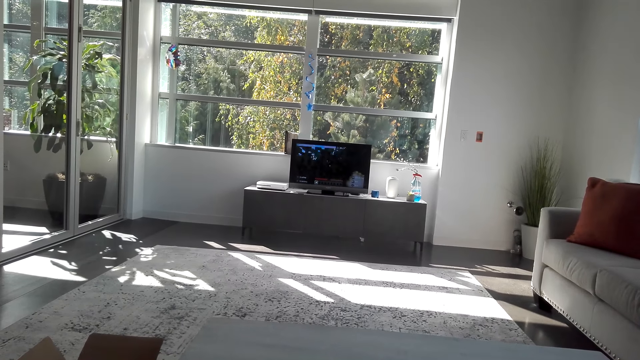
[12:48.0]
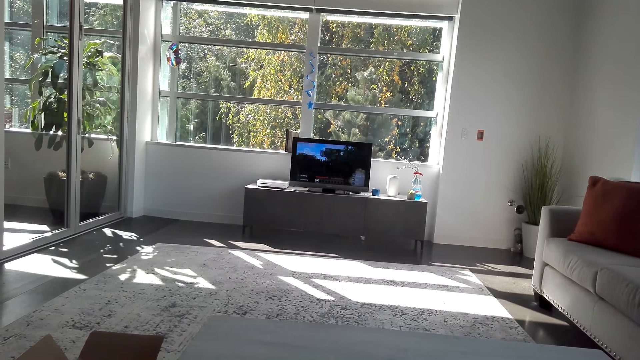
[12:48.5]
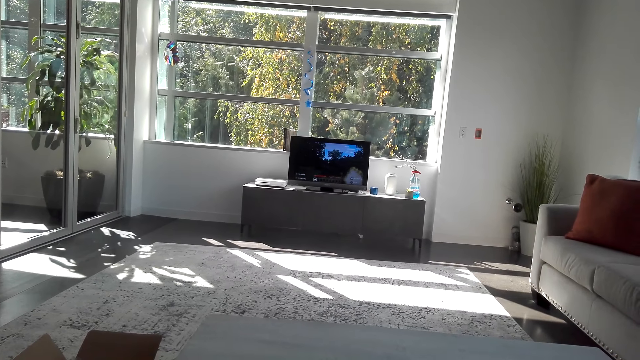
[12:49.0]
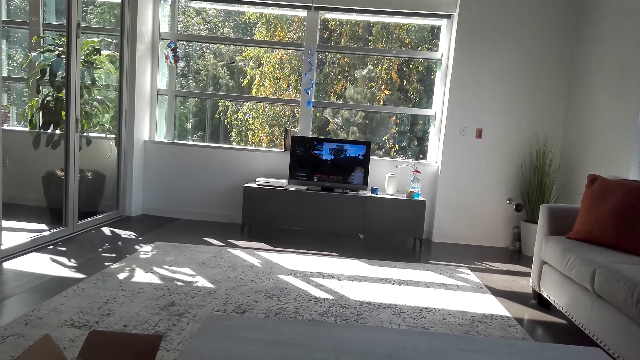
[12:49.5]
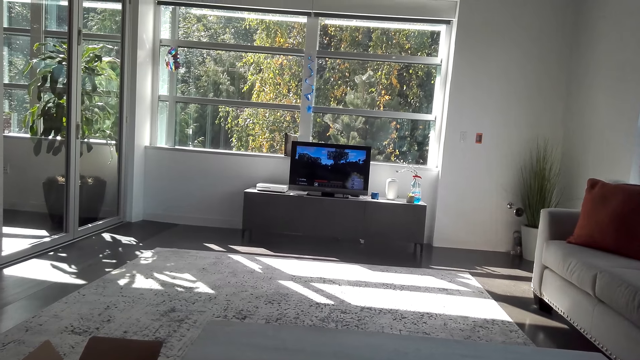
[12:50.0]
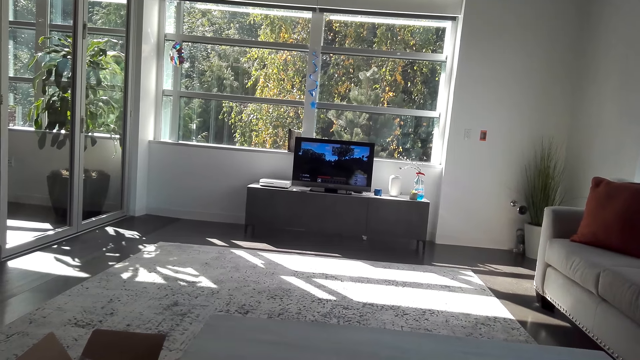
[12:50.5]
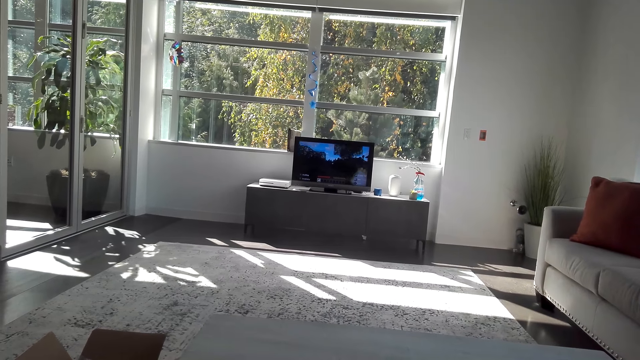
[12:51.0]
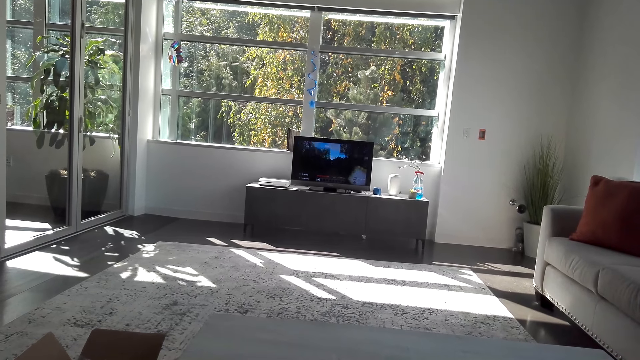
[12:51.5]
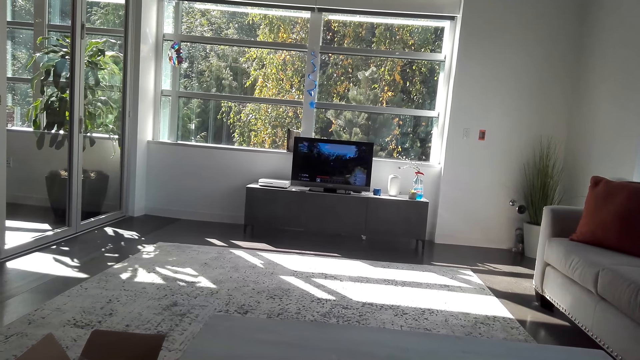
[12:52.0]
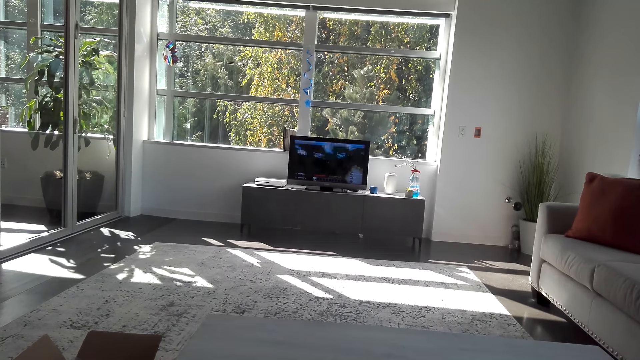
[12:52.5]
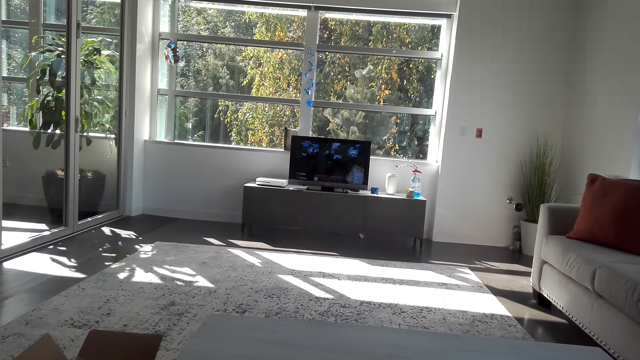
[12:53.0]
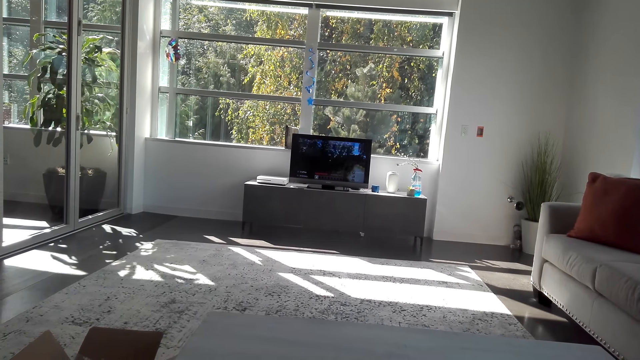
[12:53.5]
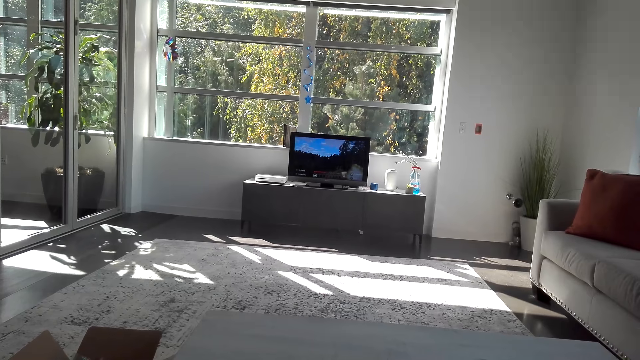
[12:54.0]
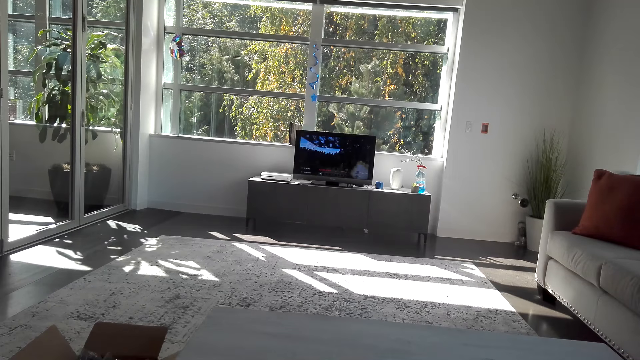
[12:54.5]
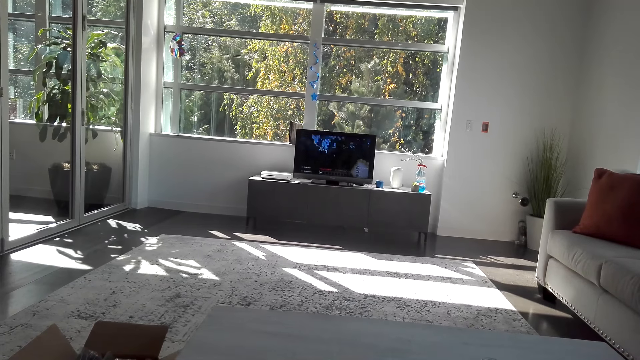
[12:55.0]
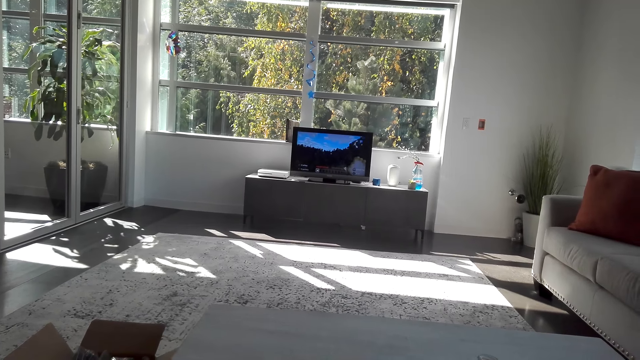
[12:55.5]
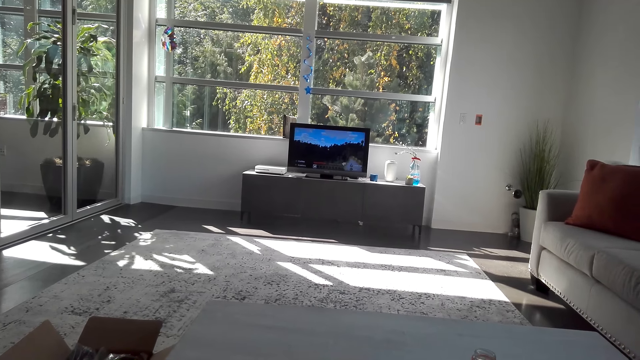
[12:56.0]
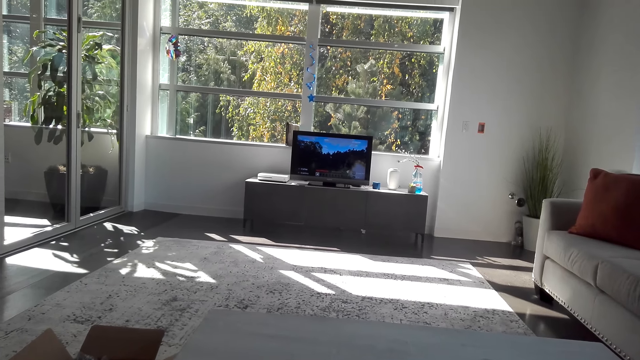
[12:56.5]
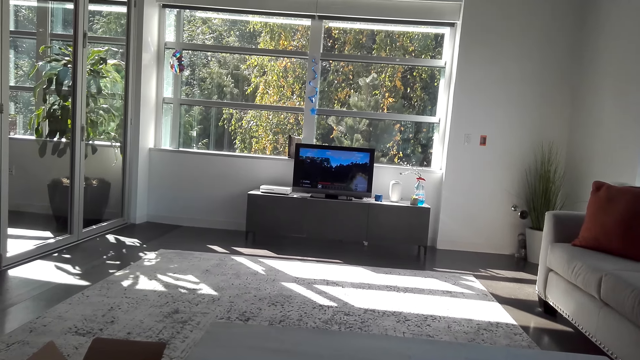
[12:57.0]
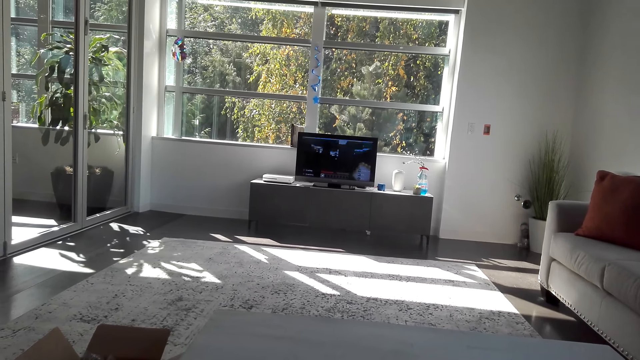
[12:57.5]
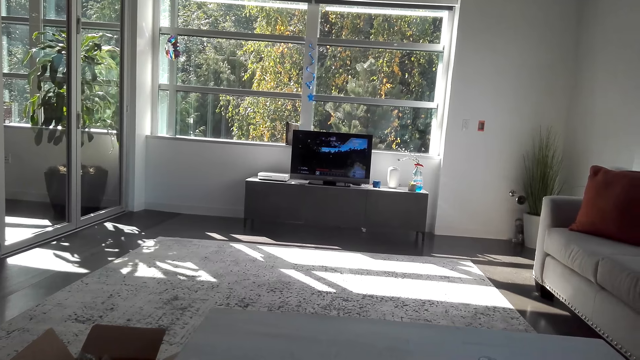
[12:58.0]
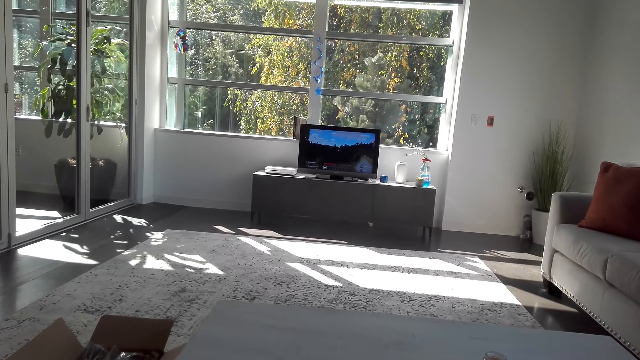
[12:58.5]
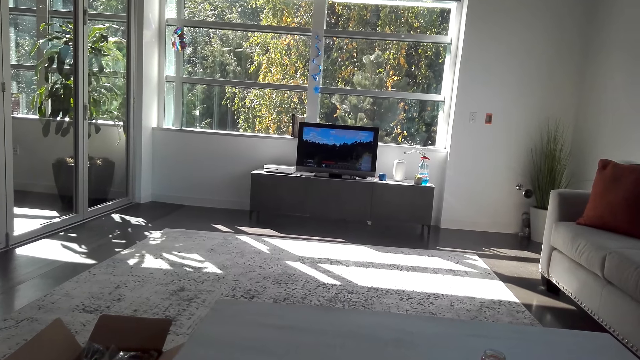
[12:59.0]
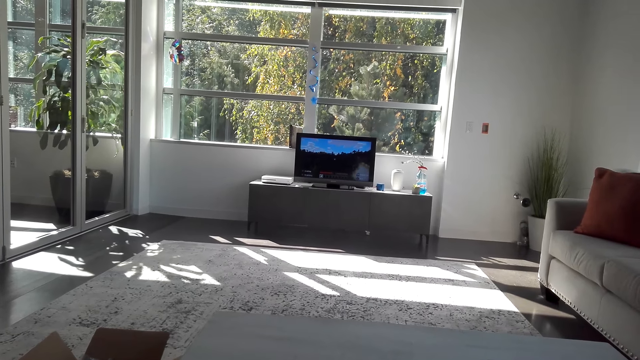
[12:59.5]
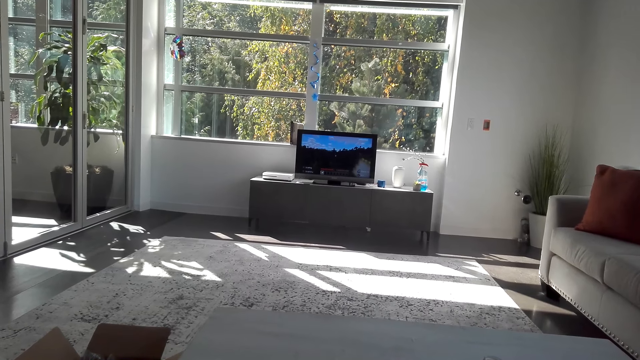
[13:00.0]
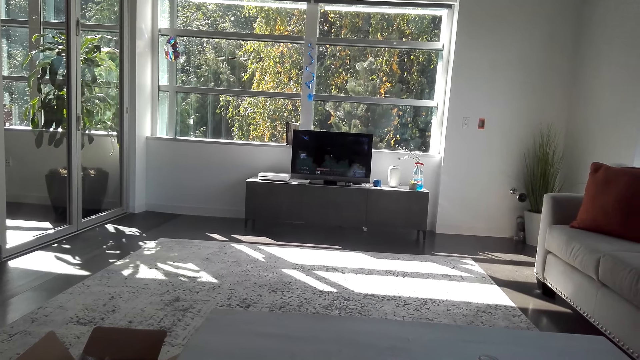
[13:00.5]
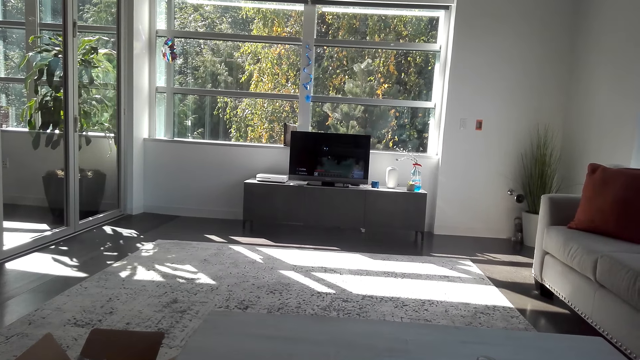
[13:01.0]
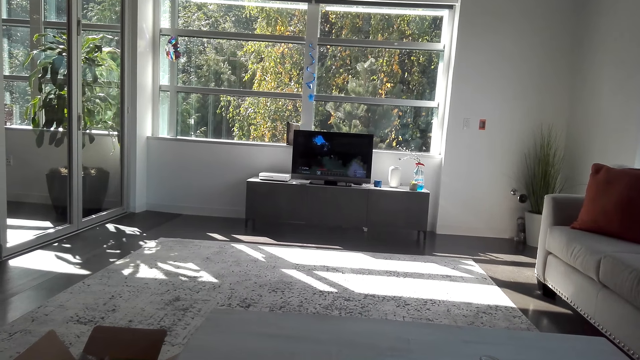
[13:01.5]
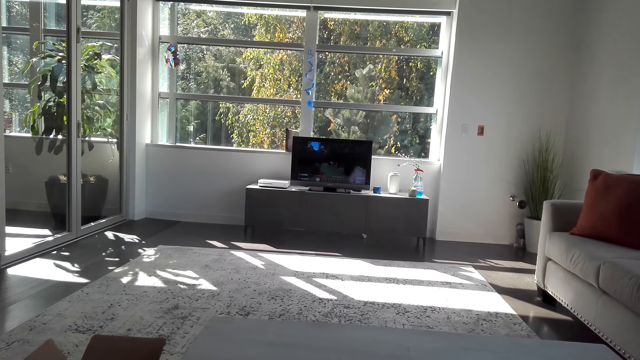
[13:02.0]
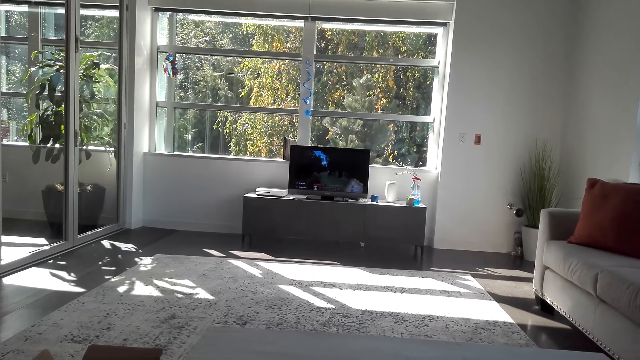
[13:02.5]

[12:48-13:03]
The camera wearer dials the gaming controller. They dial the gaming controller repeatedly.

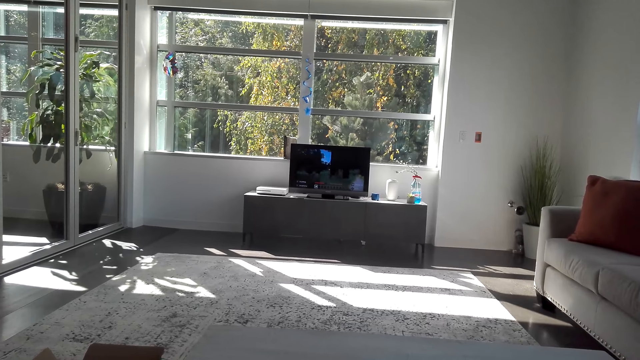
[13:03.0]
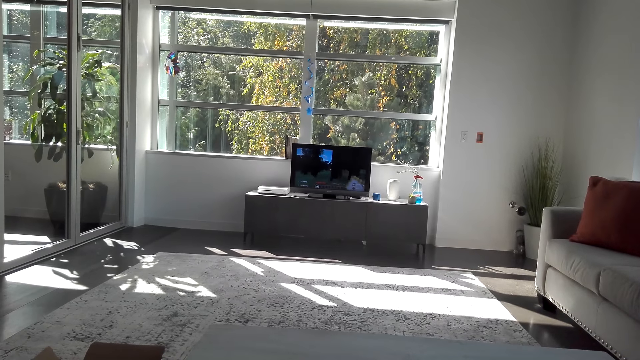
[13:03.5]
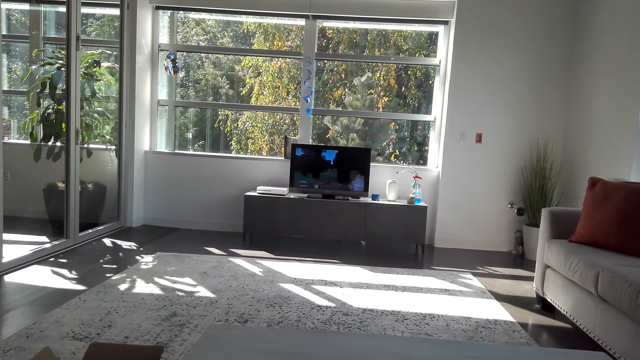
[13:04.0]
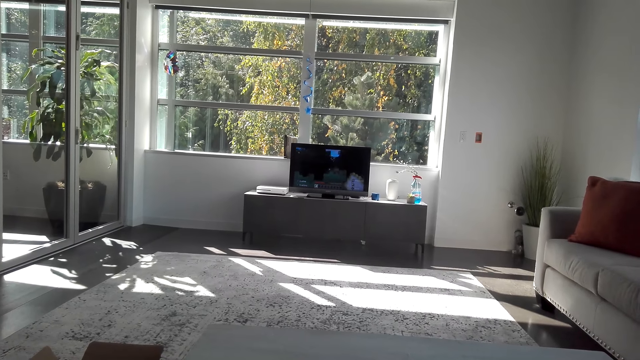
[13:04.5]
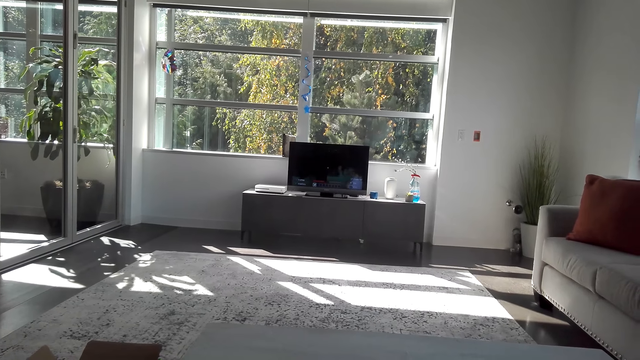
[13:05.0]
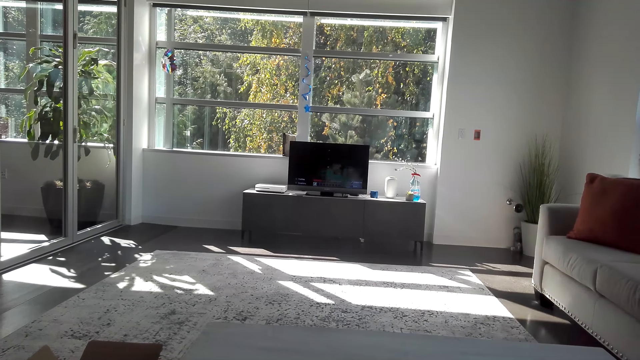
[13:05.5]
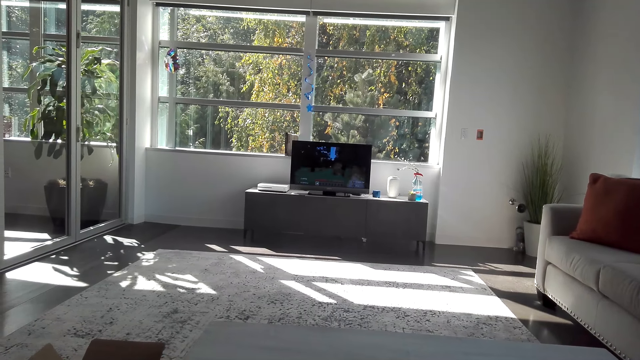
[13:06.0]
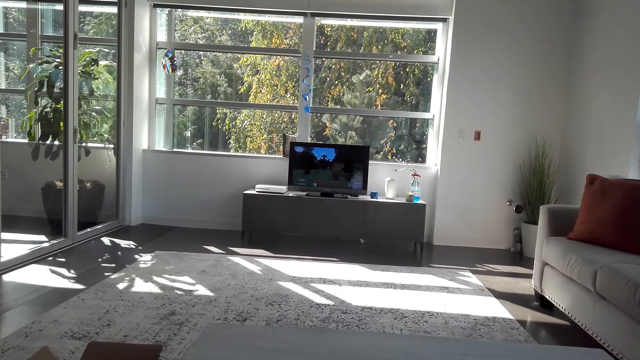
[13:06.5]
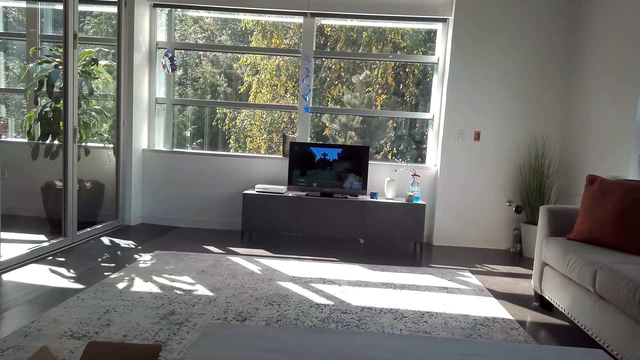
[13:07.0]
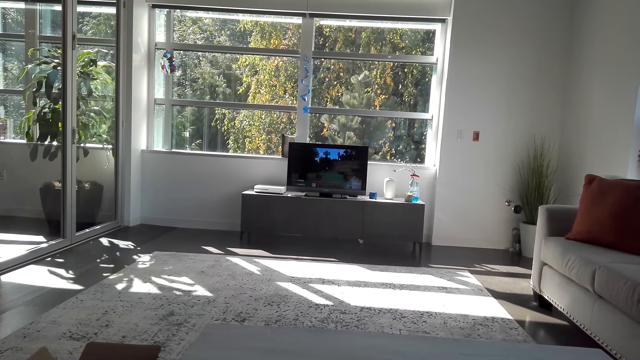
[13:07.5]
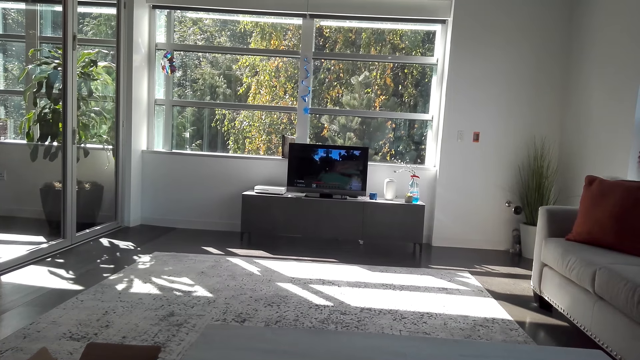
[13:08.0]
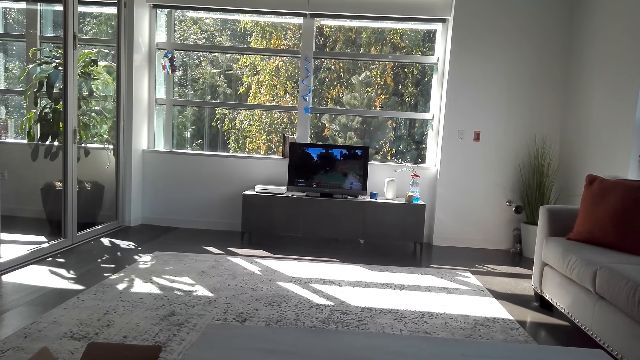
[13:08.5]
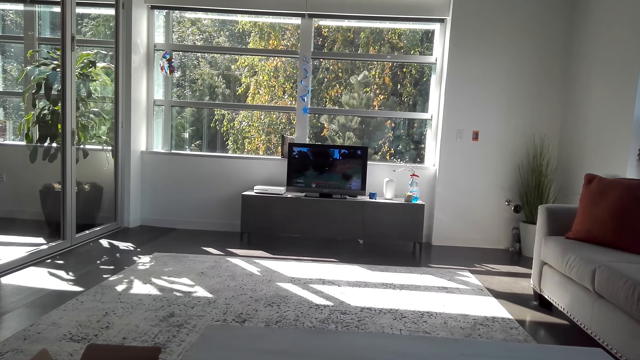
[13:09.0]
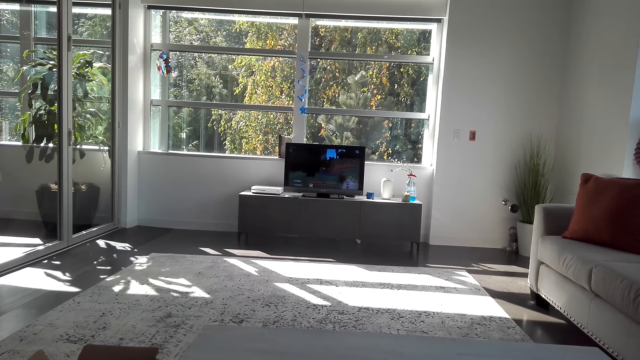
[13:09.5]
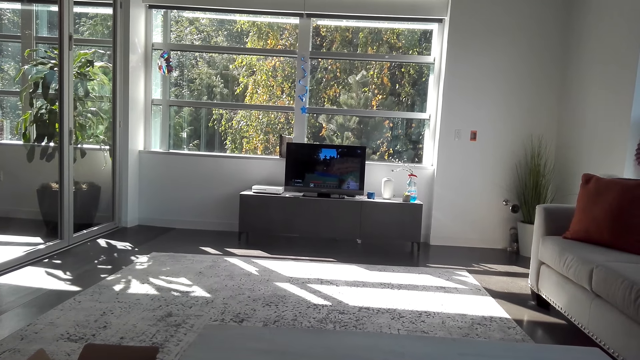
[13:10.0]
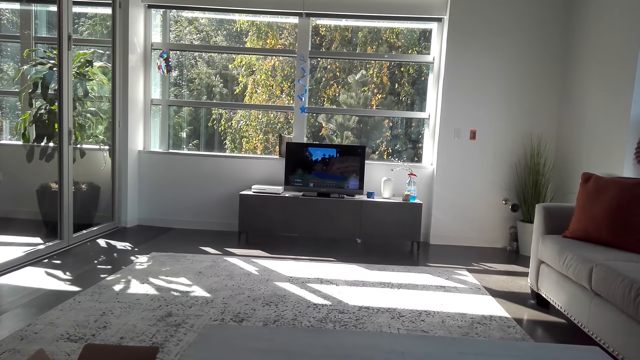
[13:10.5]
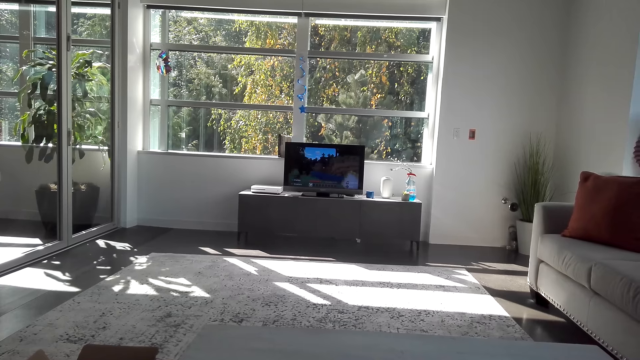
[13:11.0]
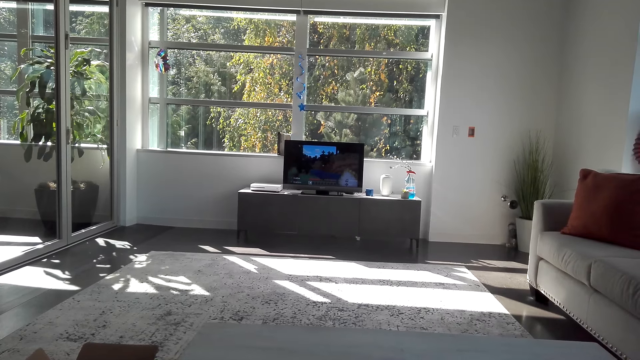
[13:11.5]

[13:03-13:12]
The camera wearer sits in the living room.
